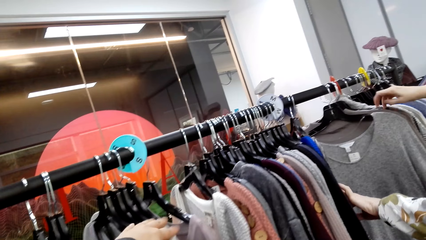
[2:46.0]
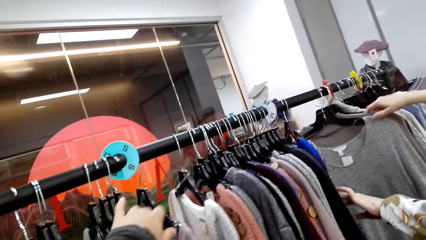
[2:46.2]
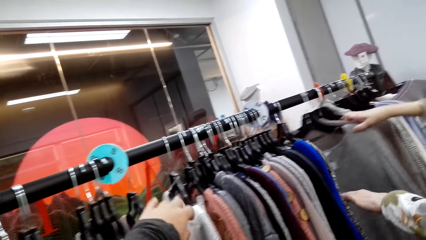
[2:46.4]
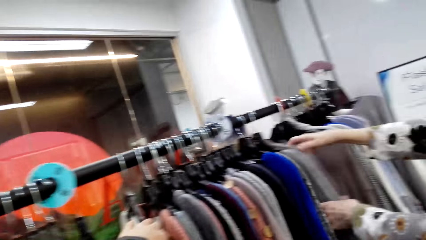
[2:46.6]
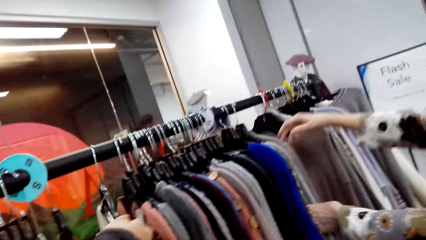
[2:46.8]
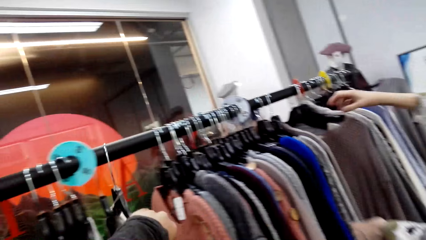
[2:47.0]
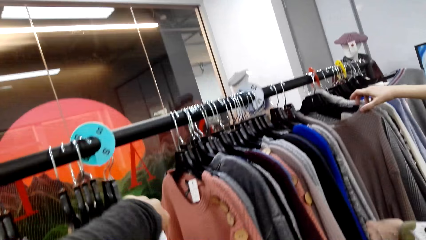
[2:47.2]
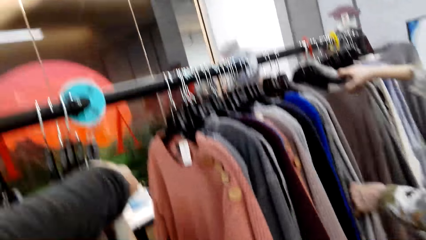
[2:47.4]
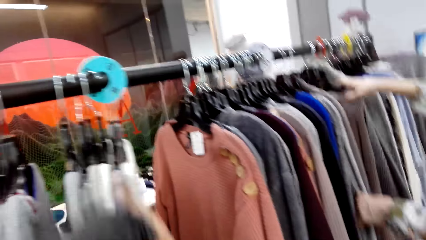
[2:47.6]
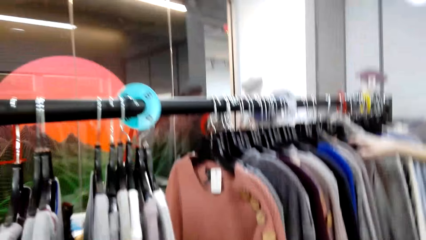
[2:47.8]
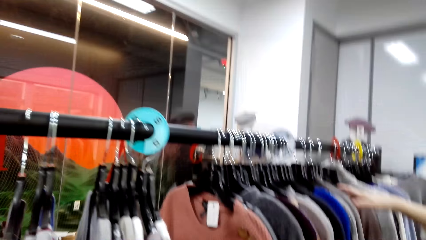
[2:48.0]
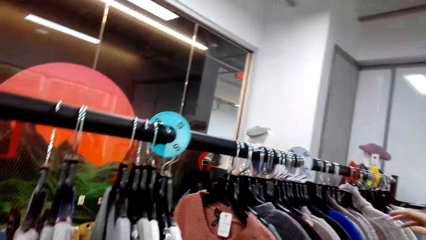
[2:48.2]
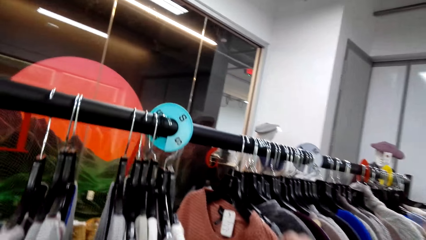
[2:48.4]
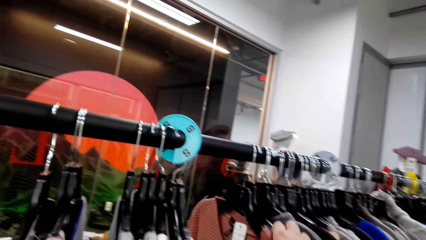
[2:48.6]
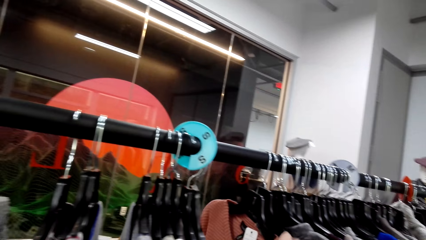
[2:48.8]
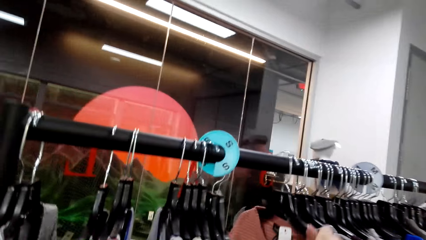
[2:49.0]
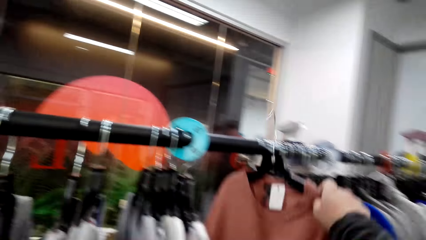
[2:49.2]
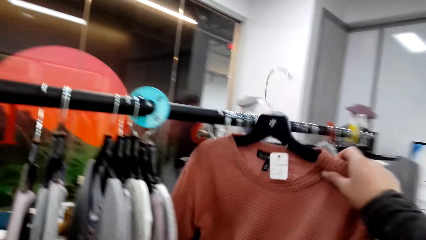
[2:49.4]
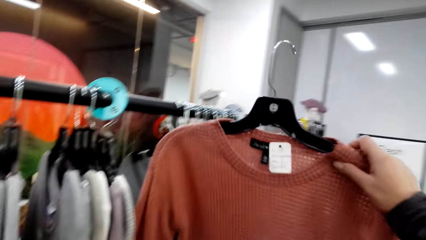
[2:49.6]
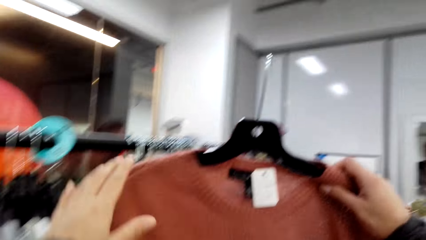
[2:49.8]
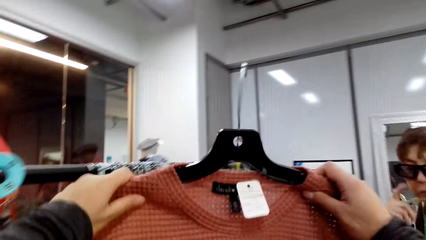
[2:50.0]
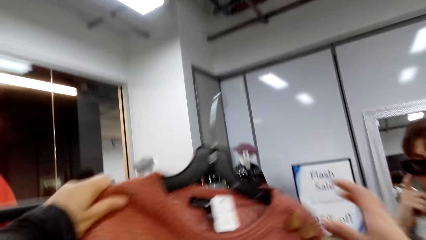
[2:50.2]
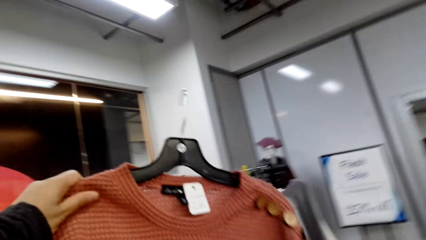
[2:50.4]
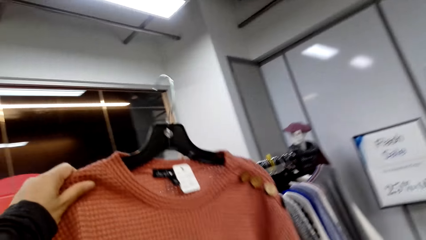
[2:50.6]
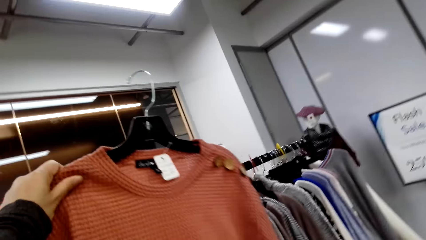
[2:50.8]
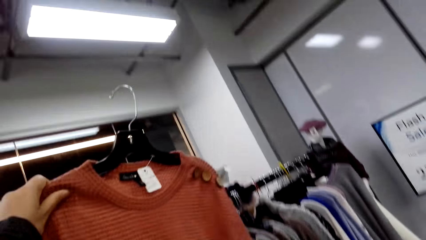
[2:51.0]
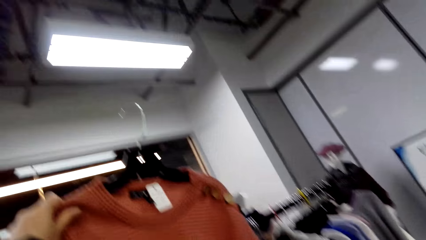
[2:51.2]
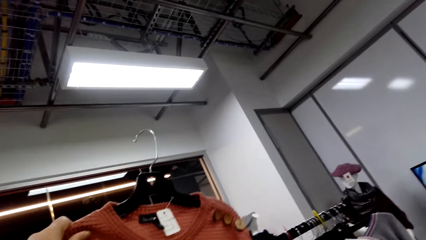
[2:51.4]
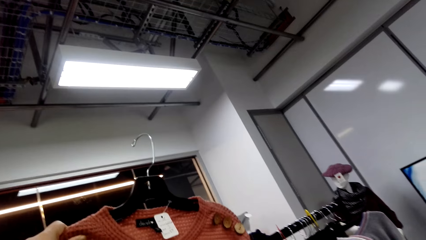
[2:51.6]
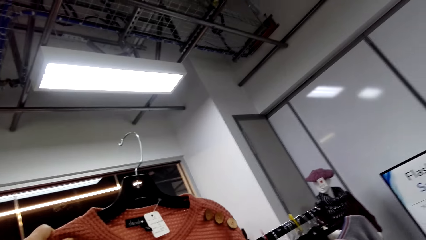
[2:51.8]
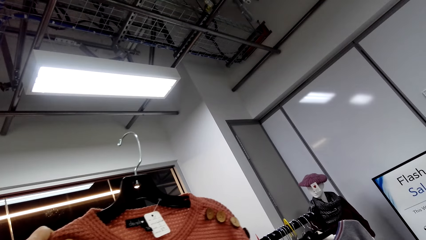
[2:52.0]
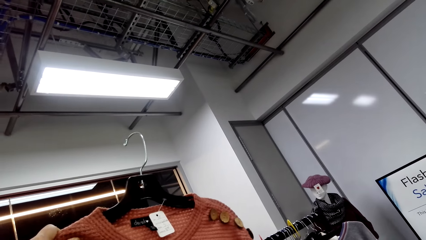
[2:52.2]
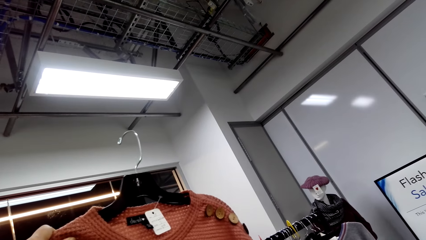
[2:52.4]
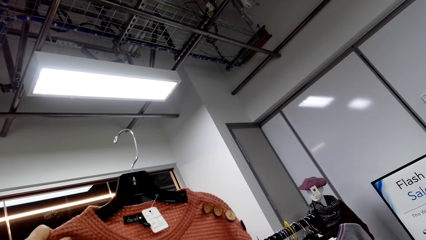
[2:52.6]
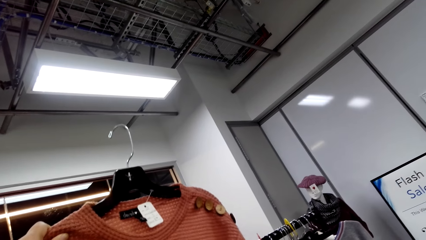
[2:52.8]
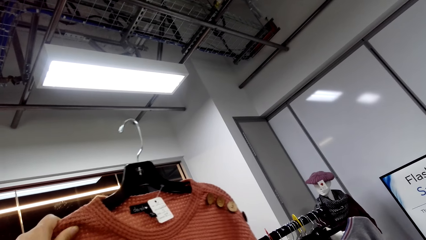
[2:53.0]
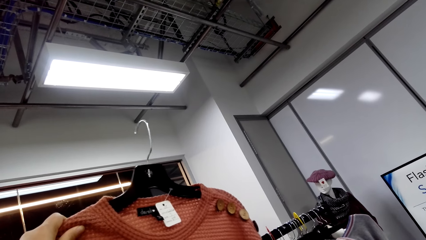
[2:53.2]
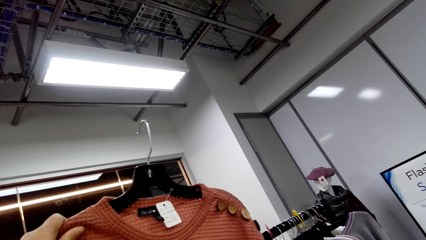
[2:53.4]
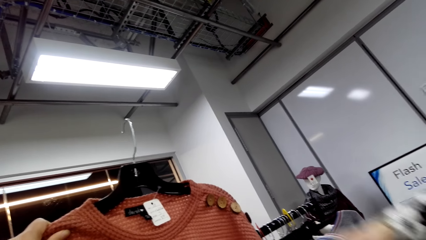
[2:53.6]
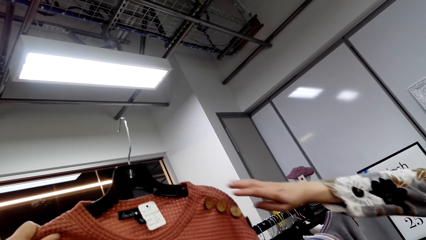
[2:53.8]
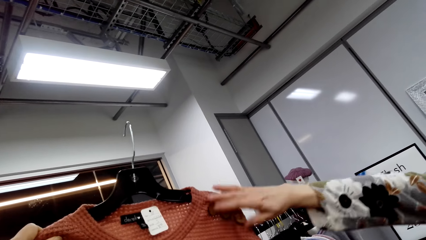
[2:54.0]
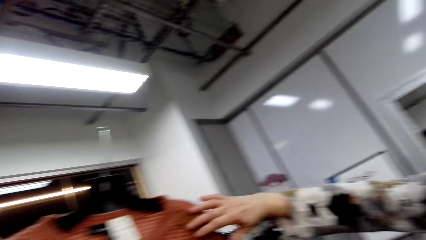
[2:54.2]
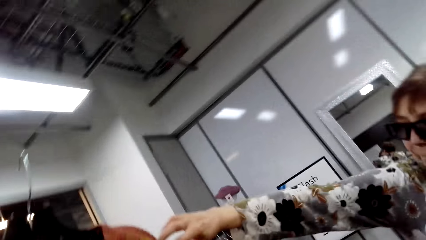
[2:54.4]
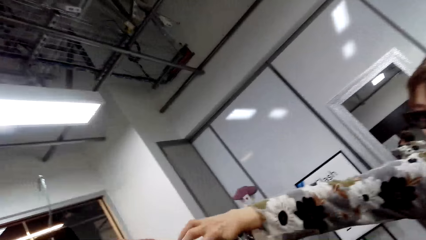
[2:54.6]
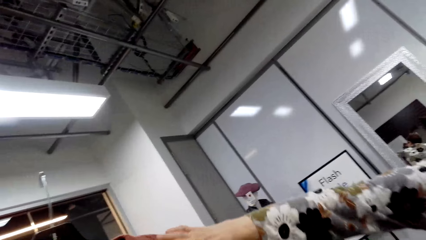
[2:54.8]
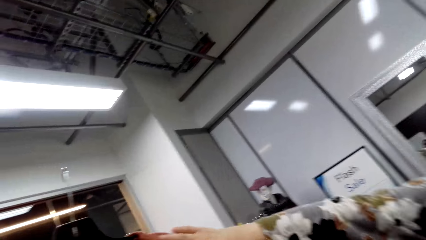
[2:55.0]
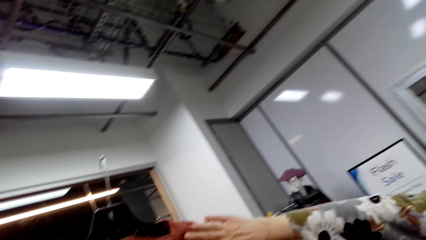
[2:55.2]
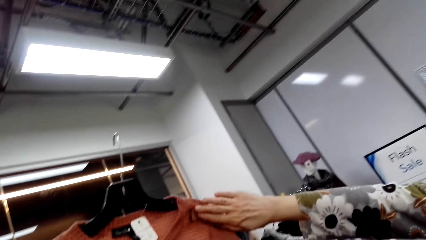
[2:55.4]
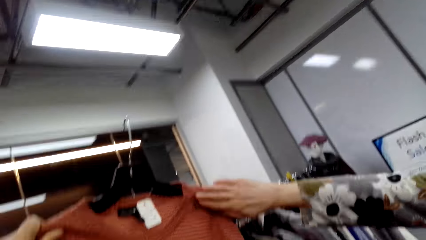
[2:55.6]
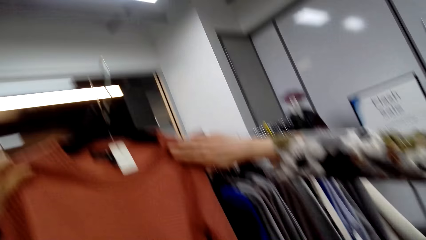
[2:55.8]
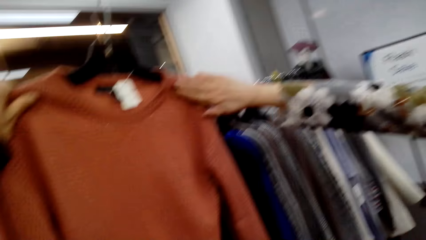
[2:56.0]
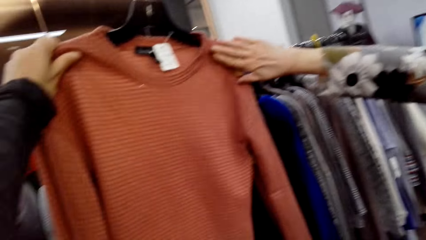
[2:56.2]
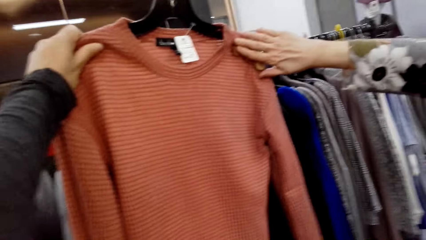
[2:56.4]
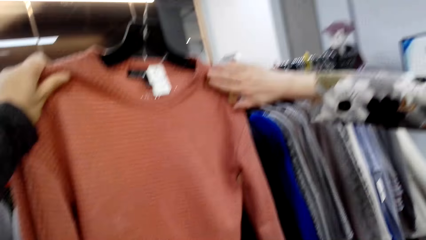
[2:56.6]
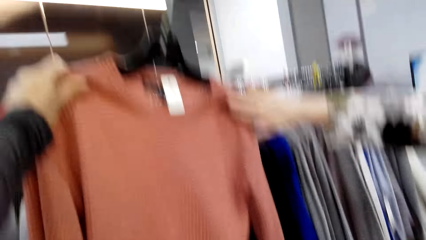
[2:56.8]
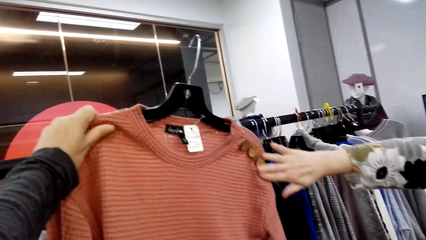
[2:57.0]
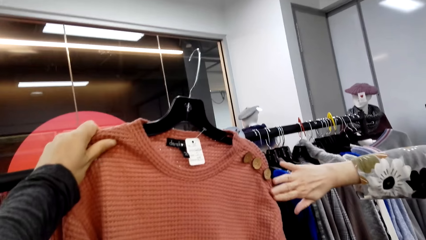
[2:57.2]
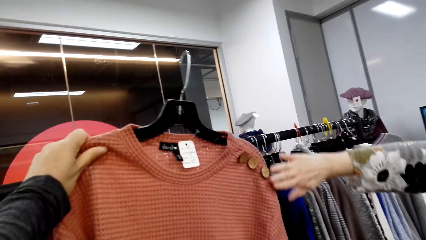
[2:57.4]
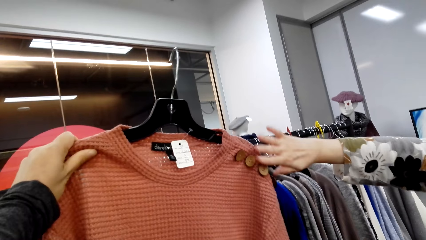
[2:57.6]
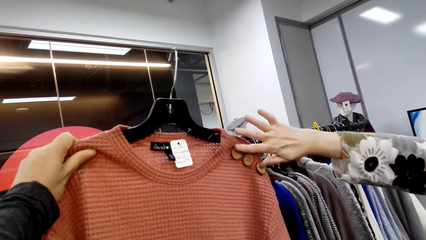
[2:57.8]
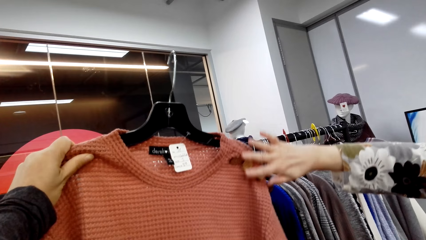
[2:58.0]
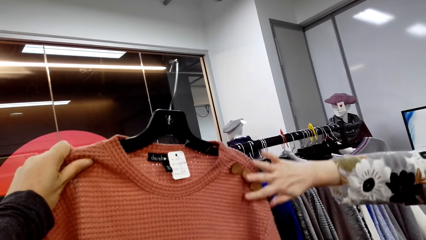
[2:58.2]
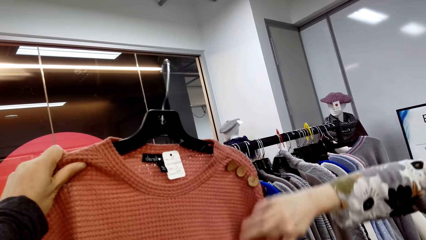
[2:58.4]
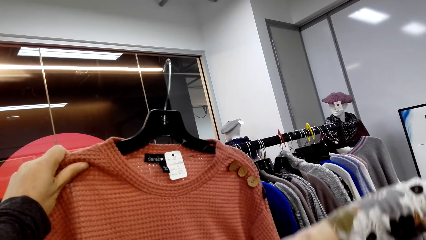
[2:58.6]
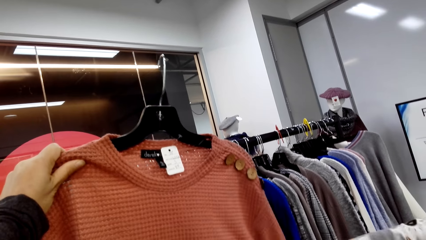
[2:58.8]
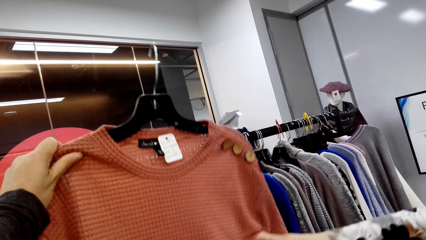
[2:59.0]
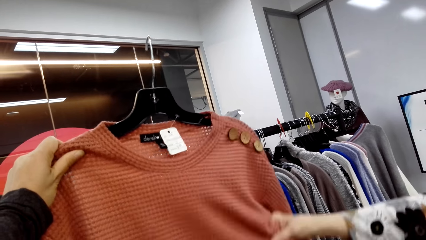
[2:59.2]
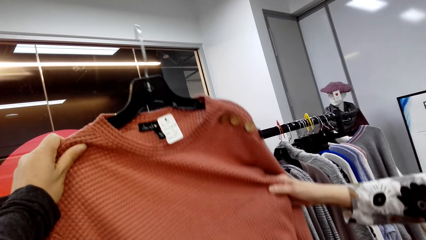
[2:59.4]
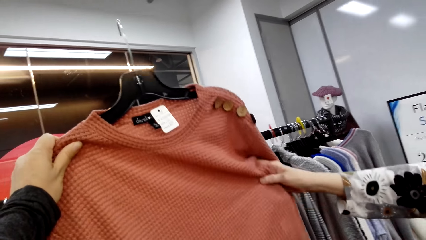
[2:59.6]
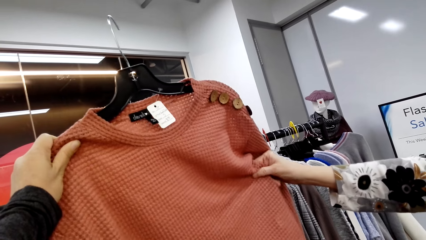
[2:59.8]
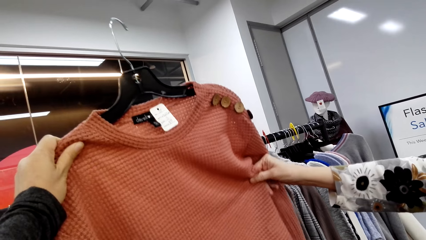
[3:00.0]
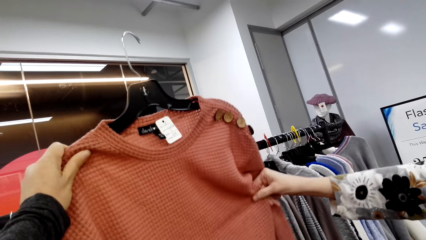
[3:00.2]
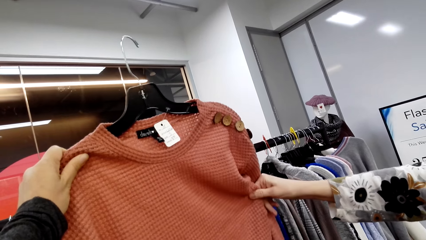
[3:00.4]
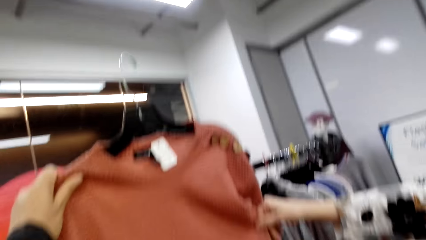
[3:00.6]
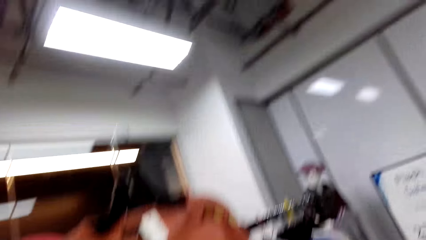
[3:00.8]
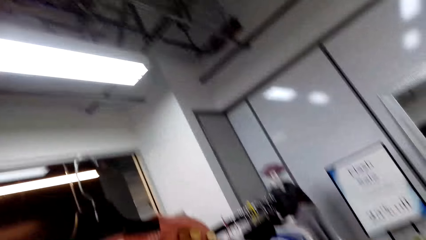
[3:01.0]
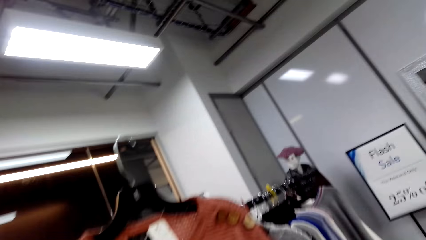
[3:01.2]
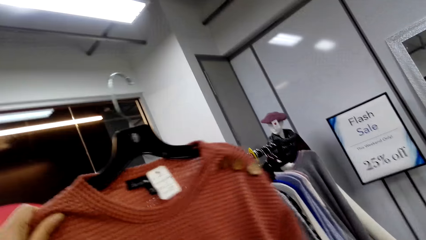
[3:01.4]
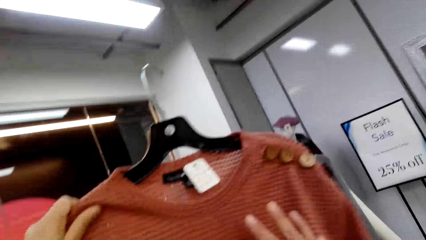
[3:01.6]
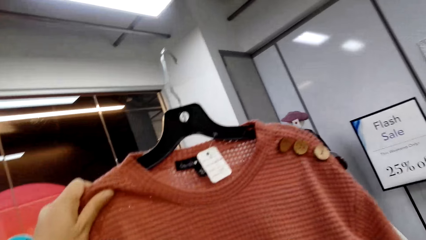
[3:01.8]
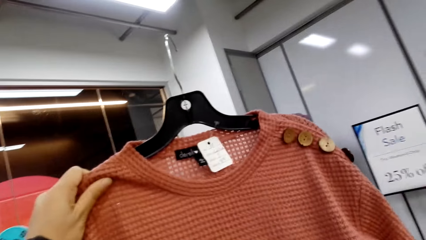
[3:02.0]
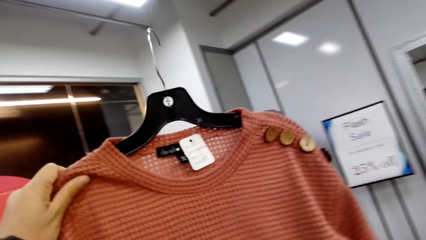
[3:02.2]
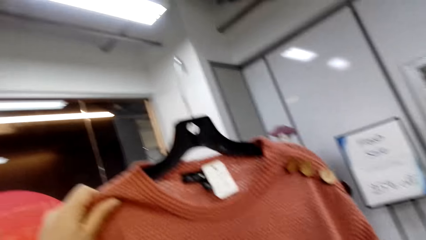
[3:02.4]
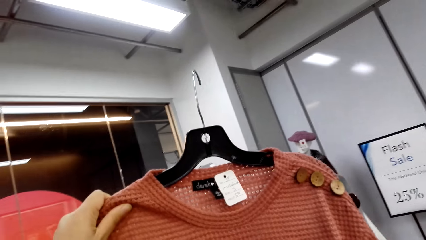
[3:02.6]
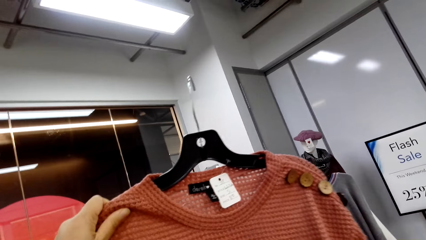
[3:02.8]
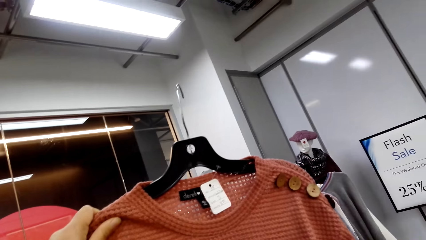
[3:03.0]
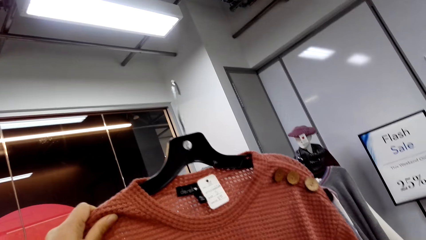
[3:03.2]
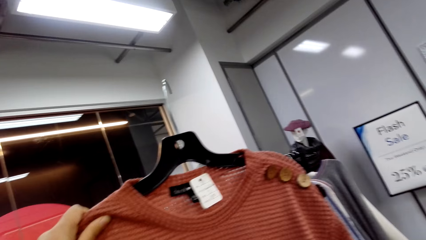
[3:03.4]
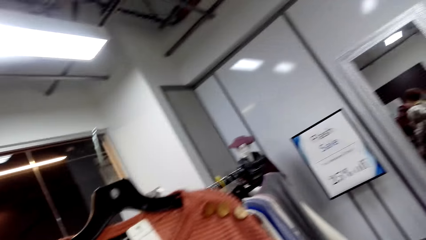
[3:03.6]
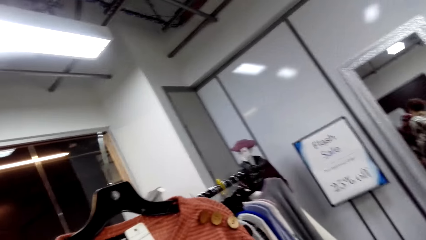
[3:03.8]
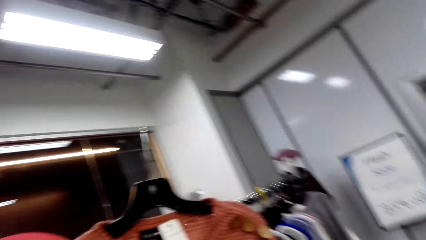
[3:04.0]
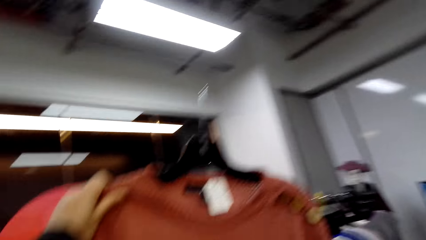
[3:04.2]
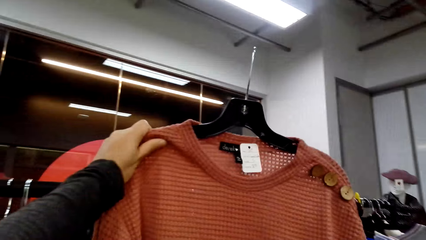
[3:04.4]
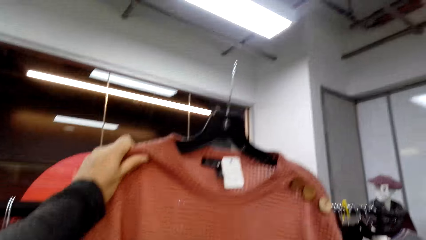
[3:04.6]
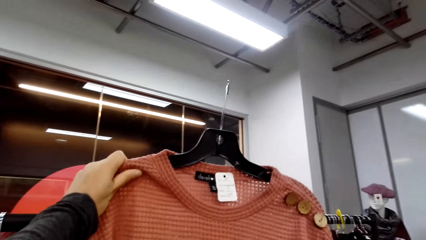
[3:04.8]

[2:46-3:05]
The camera wearer touches apparel. They touch apparel again. A lady moves apparel. The camera wearer picks up apparel, holds the apparel with the other hand, and looks at a sweater top. The lady touches the face and touches apparel.
